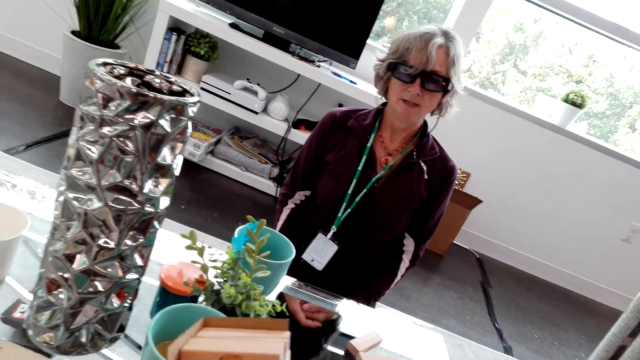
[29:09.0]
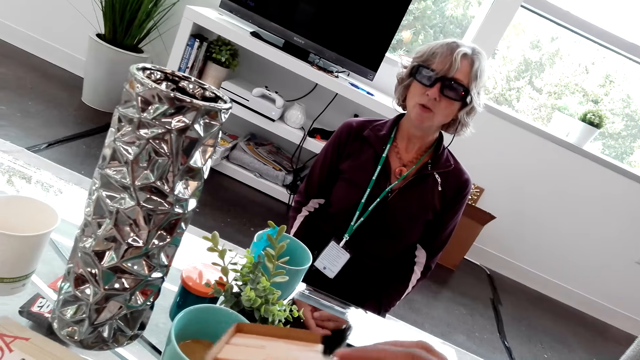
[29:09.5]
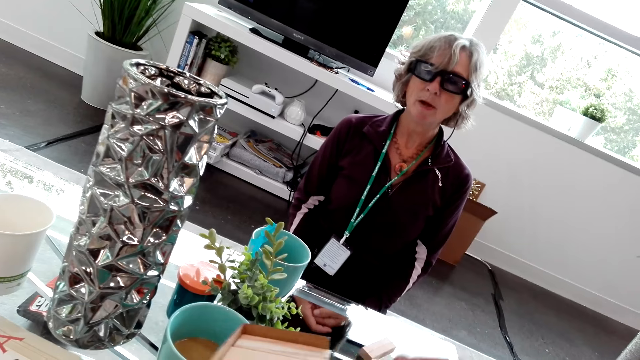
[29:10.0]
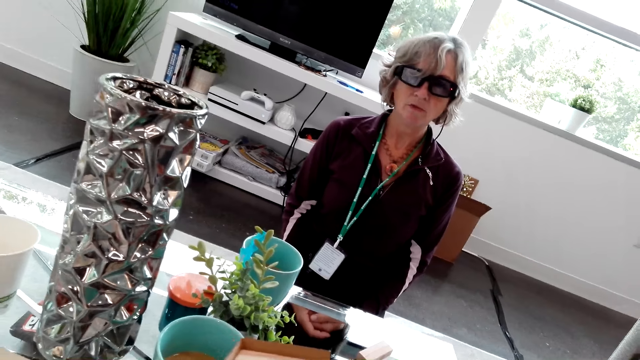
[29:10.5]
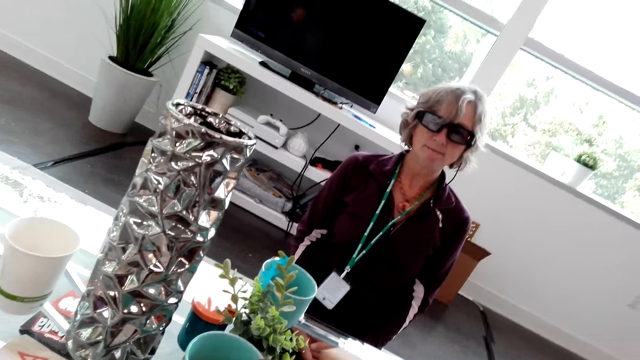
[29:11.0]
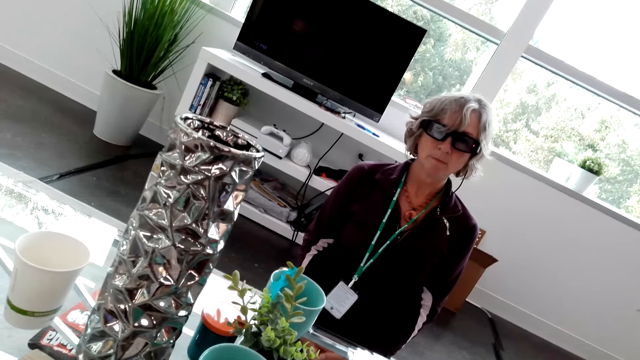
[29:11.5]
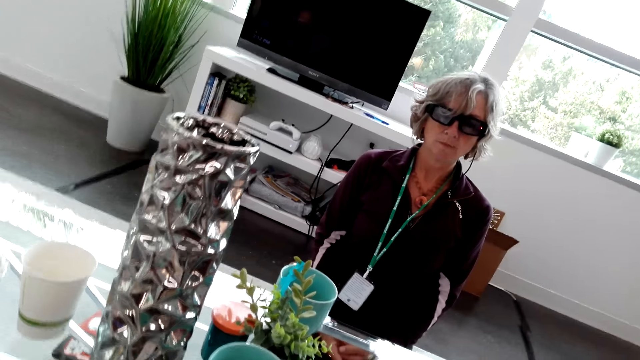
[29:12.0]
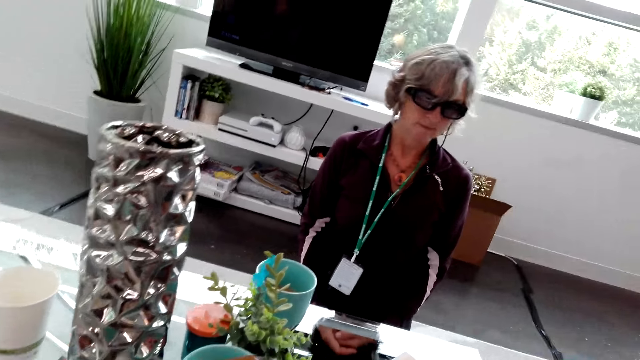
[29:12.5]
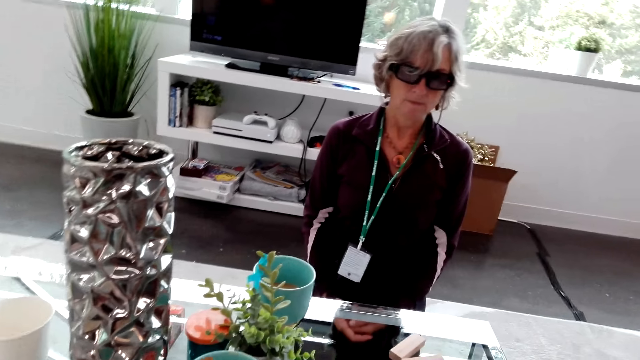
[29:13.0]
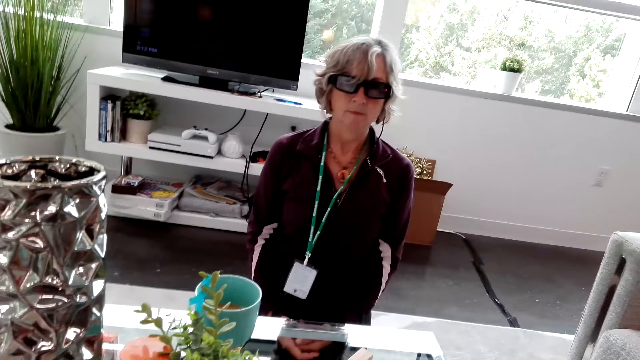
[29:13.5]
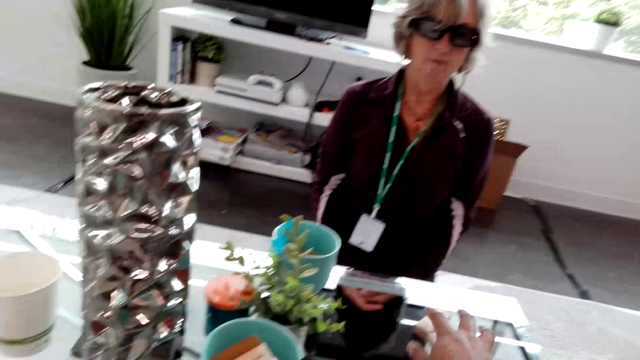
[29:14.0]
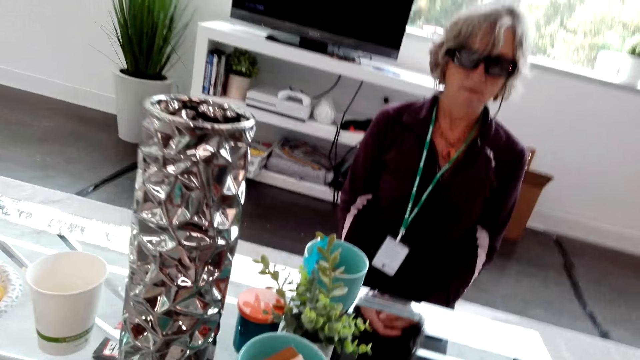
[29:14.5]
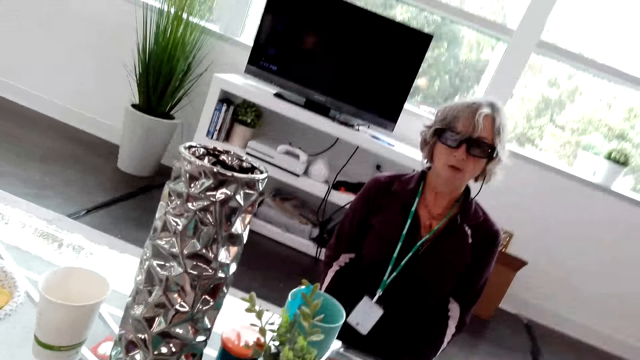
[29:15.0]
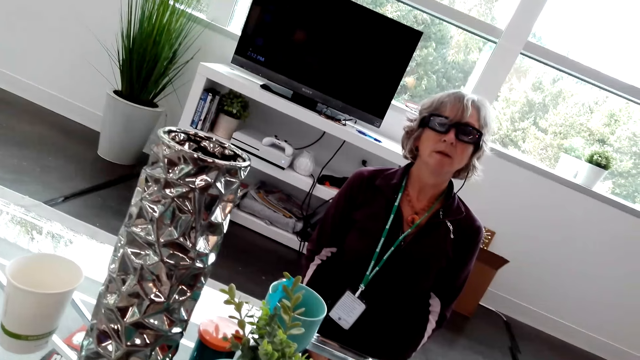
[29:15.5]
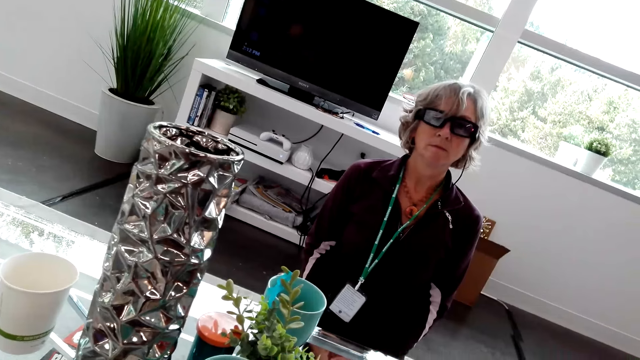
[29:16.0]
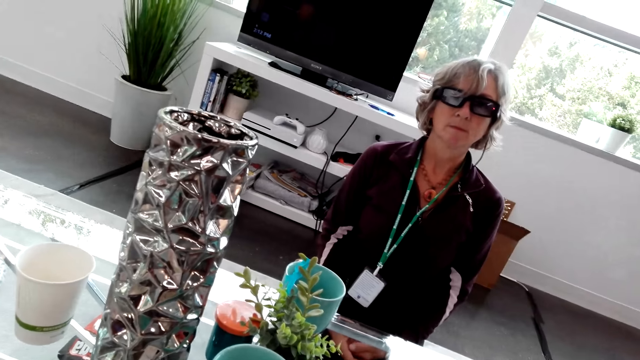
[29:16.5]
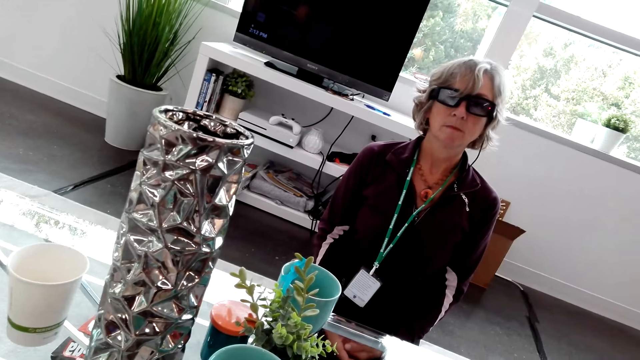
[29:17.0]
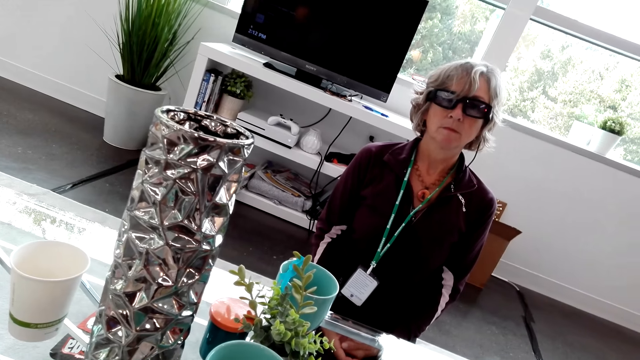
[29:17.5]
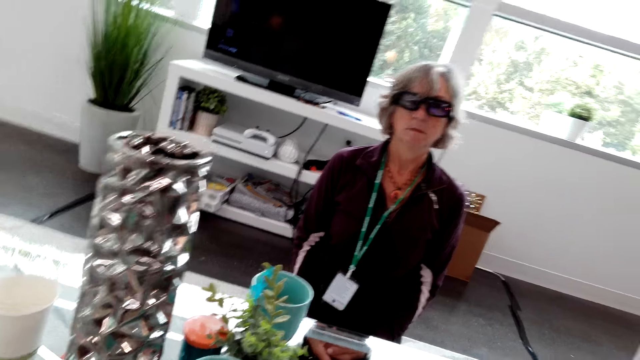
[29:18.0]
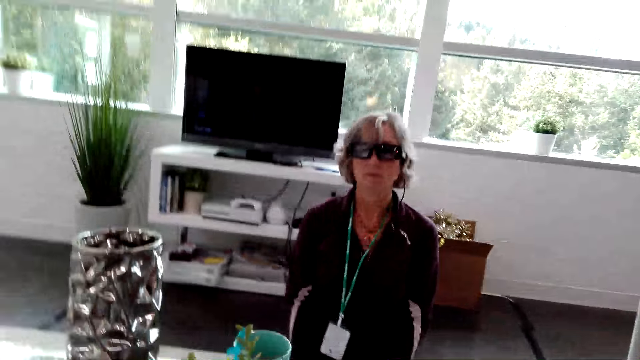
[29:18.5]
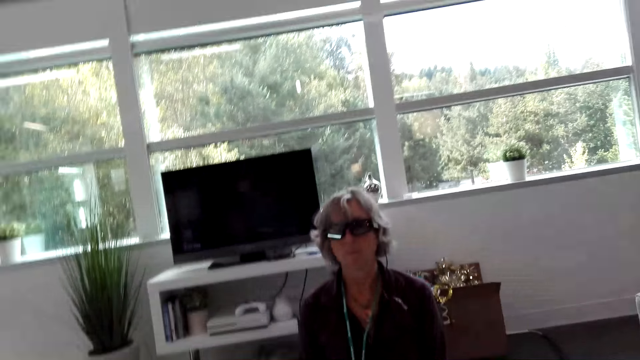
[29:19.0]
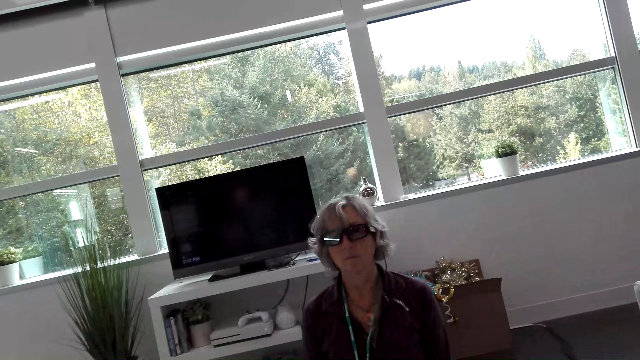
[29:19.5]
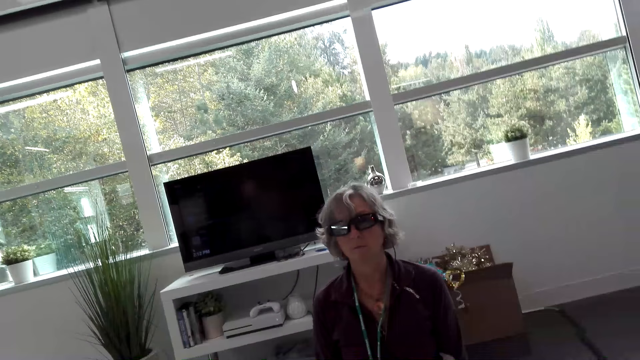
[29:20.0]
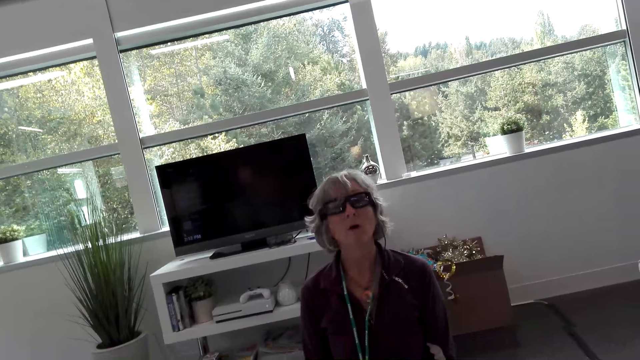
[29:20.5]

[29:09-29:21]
A lady speaks to the camera wearer. The camera wearer speaks to the lady.

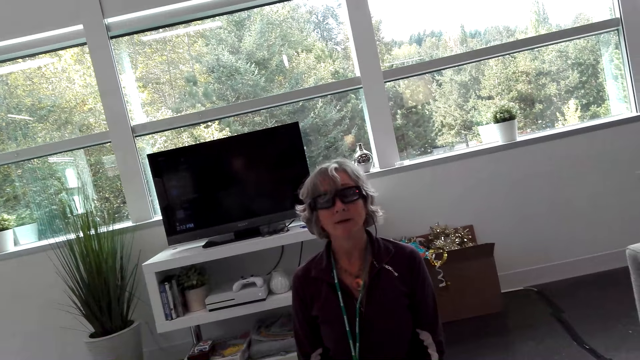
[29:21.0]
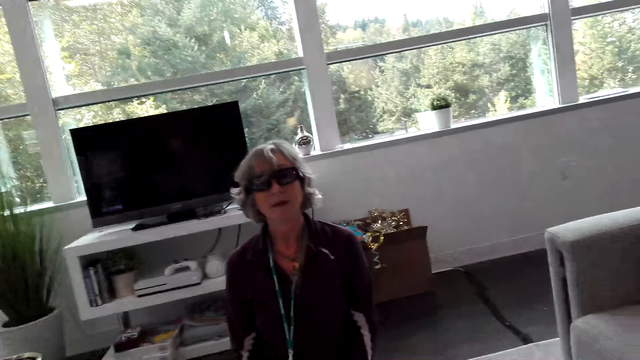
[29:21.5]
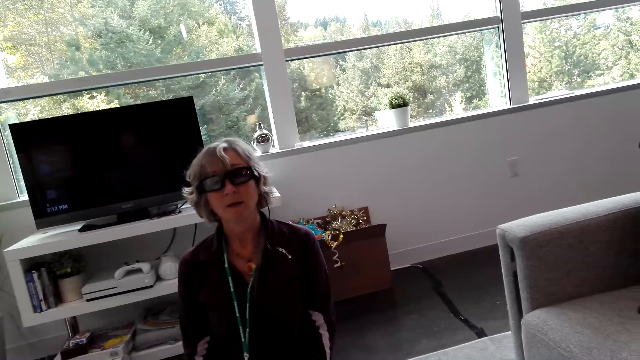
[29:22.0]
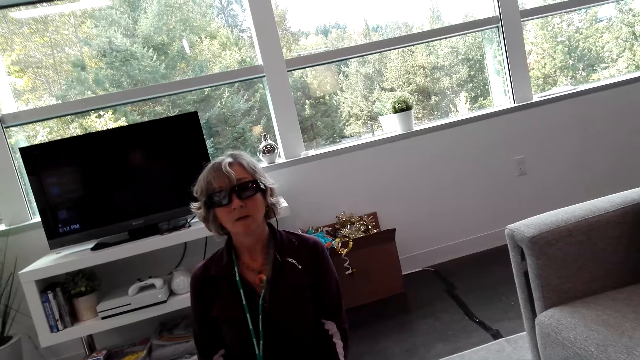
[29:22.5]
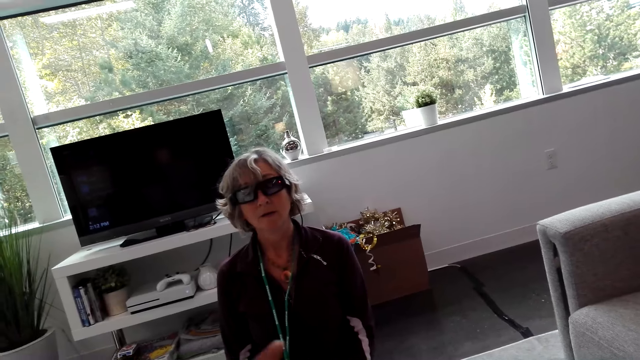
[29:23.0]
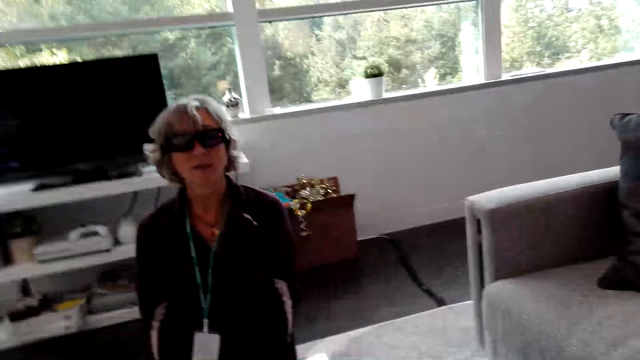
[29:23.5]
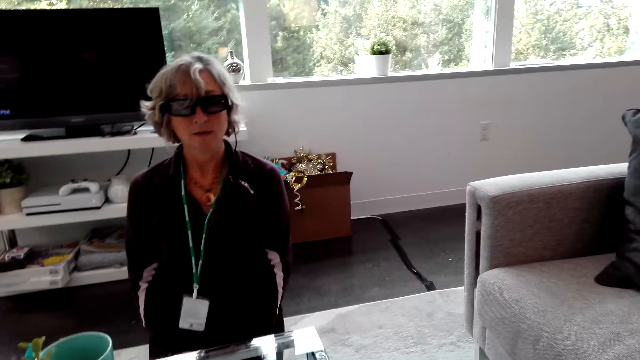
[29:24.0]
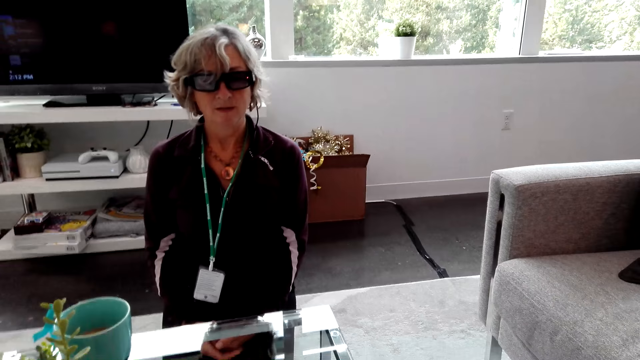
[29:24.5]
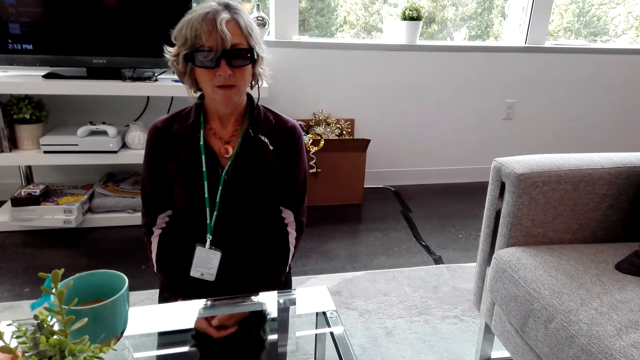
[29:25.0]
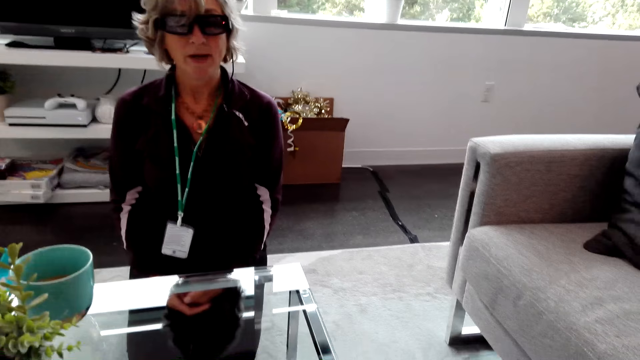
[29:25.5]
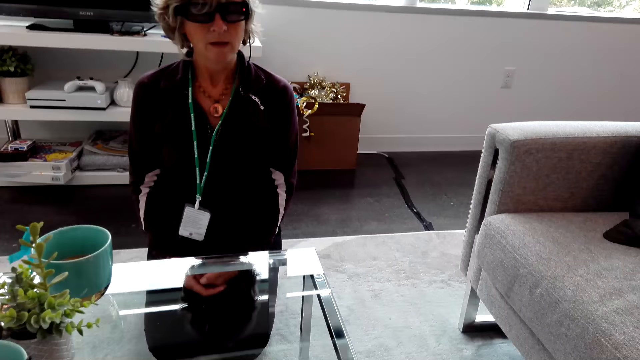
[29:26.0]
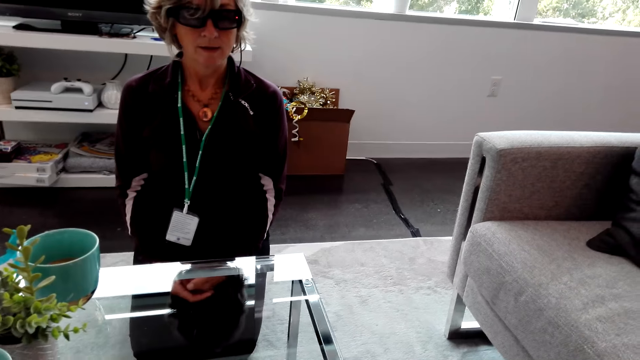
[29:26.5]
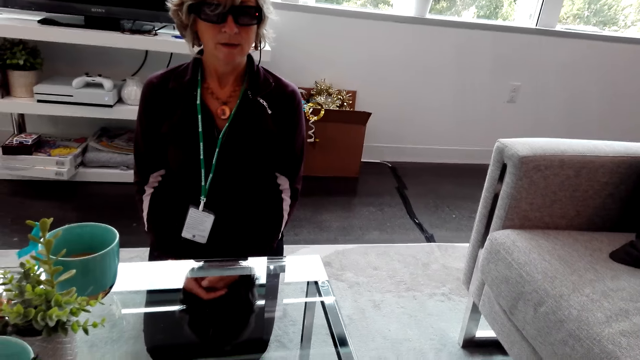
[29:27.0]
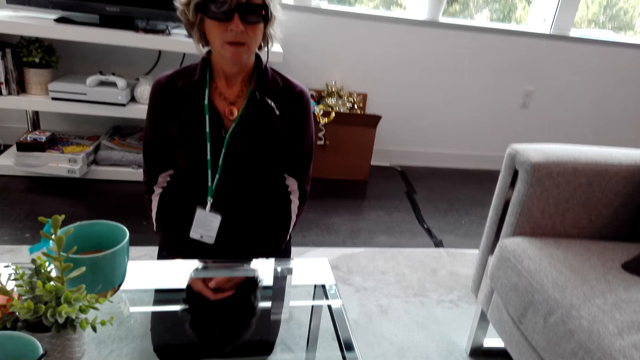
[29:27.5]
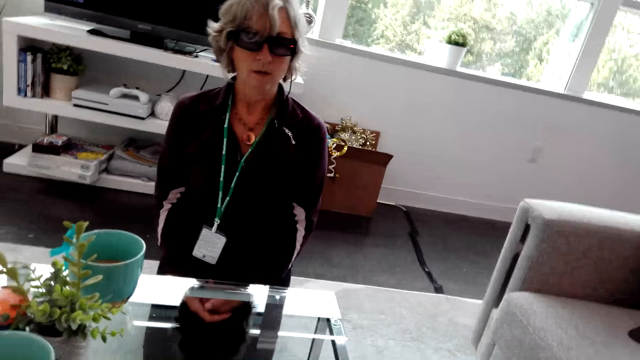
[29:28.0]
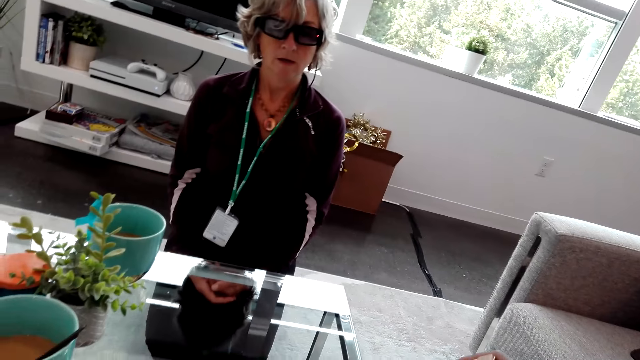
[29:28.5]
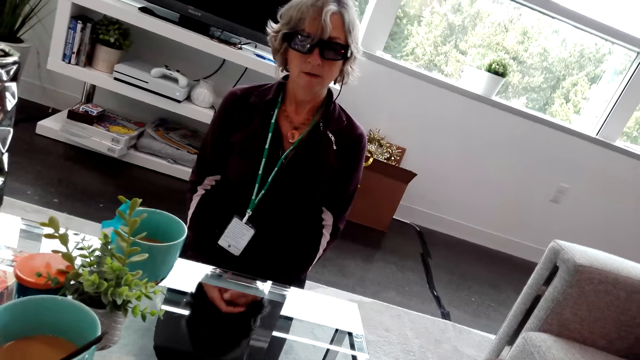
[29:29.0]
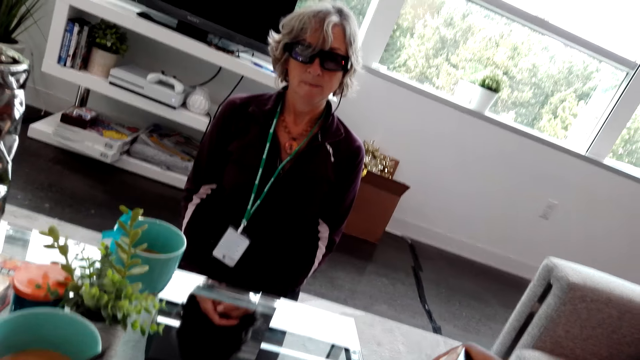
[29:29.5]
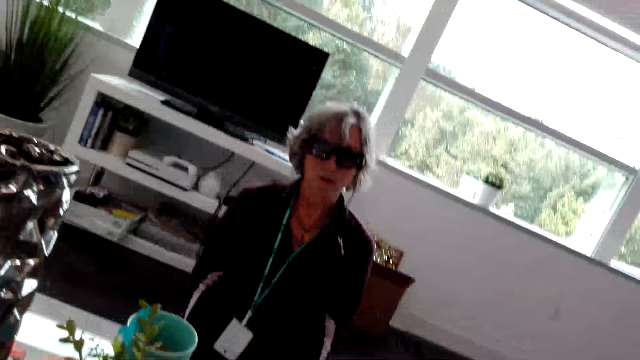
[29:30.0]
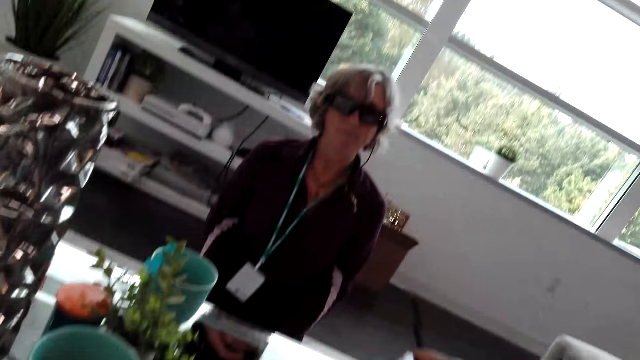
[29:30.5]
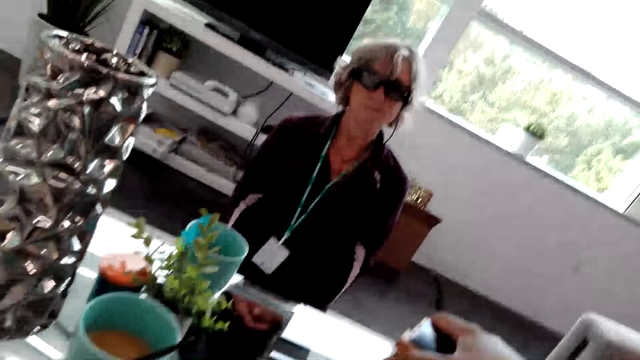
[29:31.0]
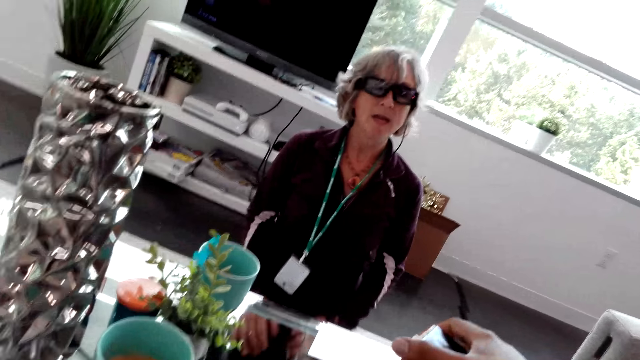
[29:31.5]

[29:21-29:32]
A lady speaks to the camera wearer. The camera wearer speaks to the lady.
